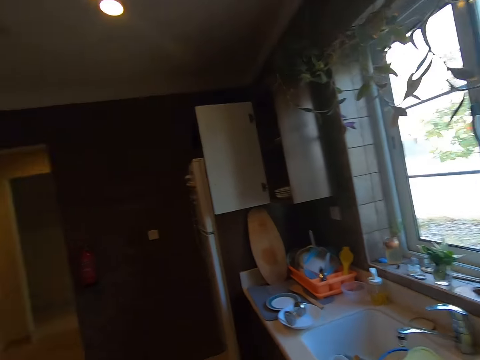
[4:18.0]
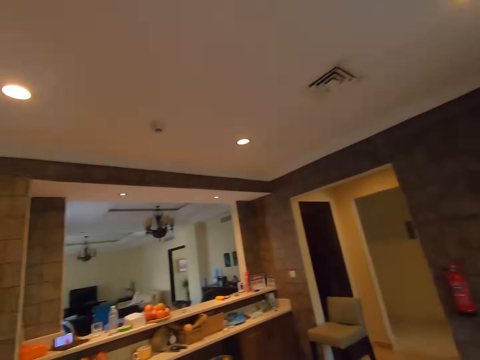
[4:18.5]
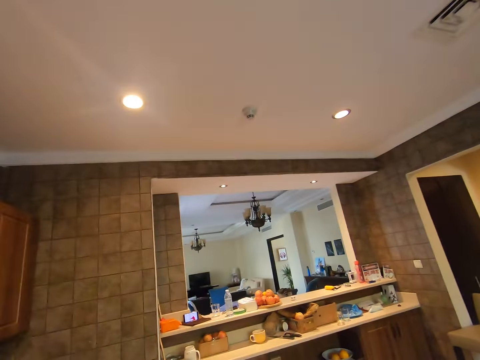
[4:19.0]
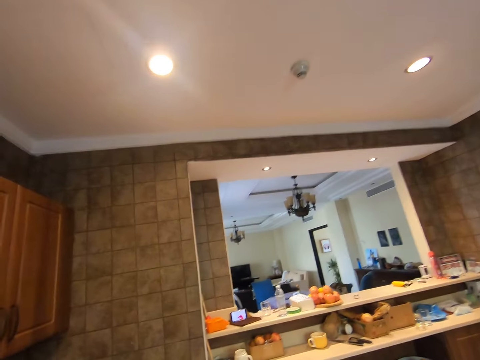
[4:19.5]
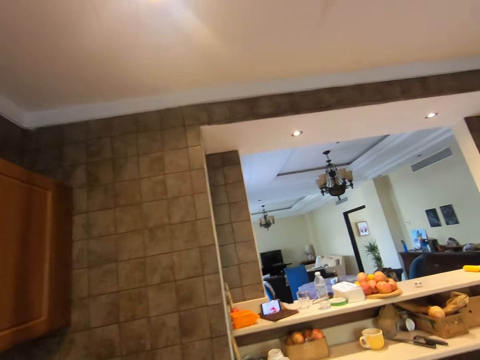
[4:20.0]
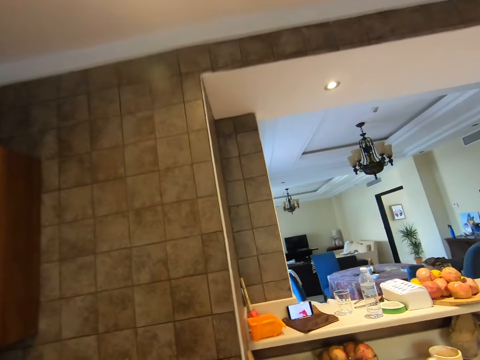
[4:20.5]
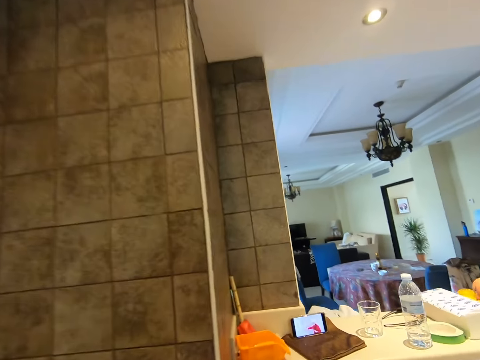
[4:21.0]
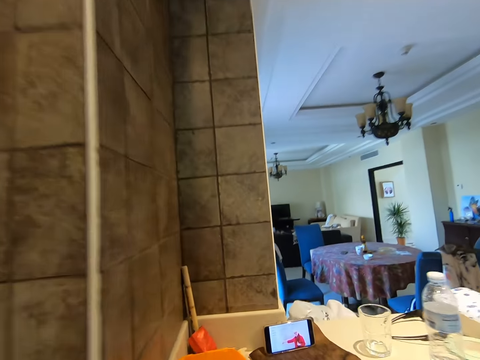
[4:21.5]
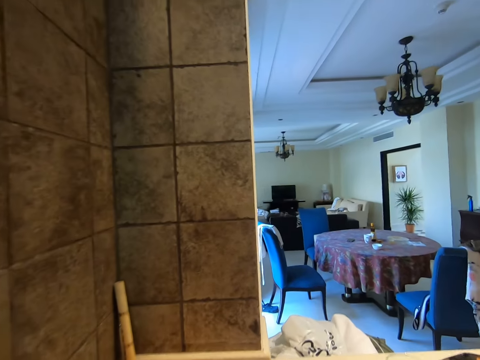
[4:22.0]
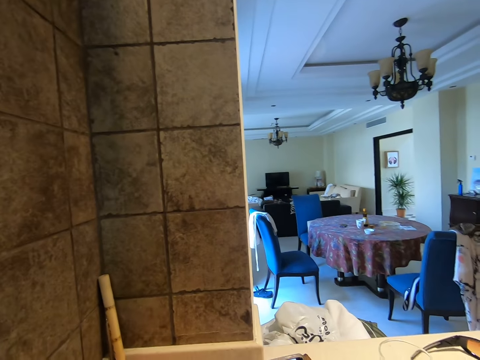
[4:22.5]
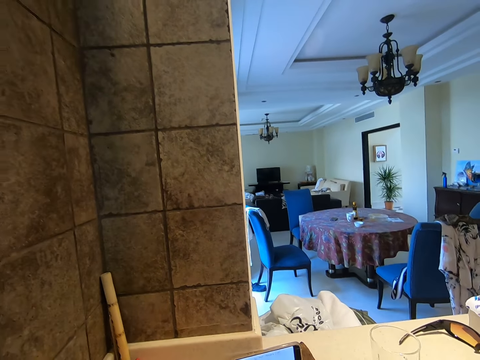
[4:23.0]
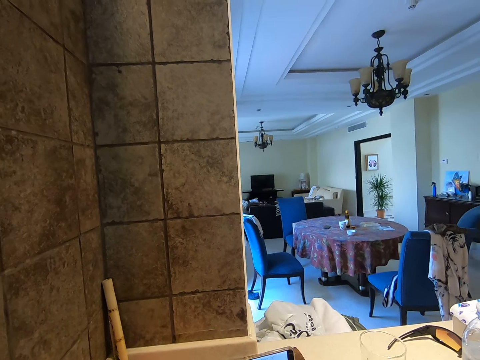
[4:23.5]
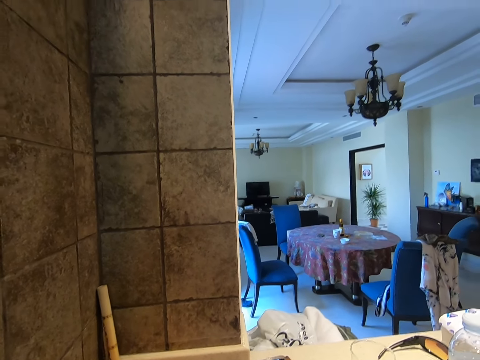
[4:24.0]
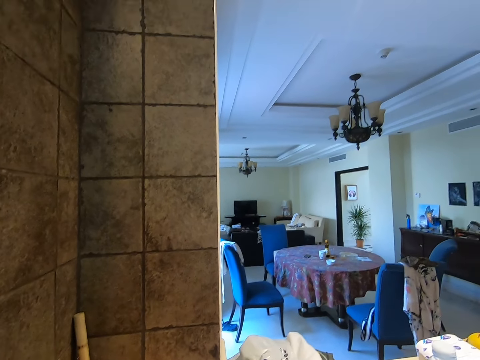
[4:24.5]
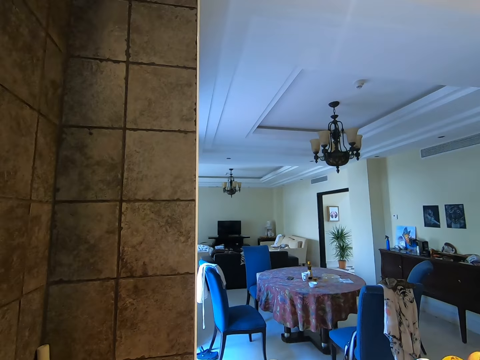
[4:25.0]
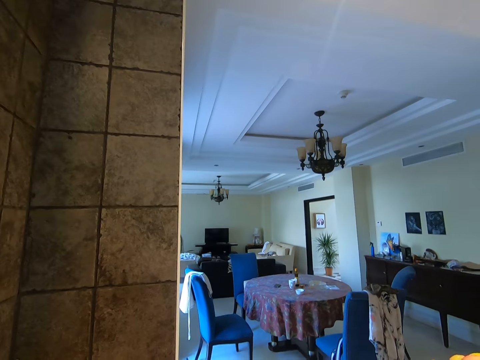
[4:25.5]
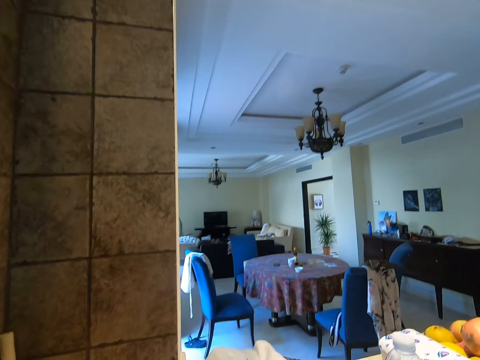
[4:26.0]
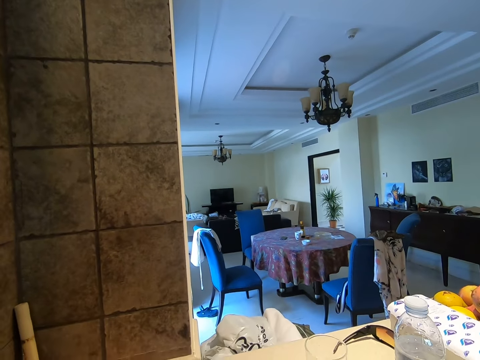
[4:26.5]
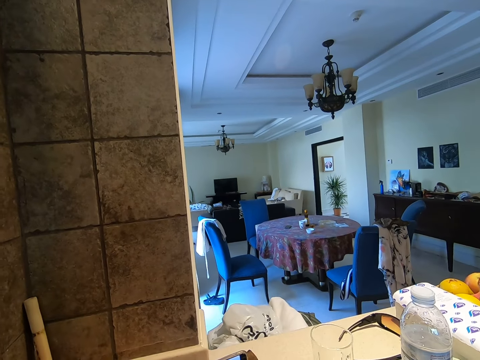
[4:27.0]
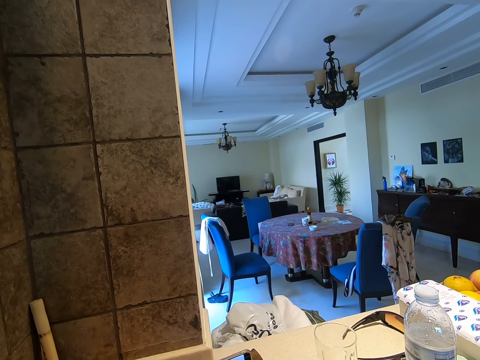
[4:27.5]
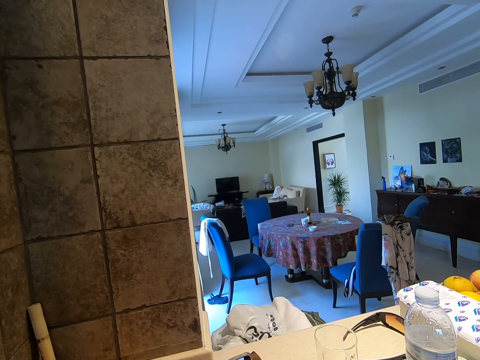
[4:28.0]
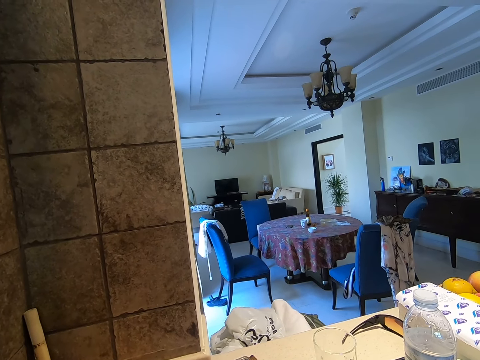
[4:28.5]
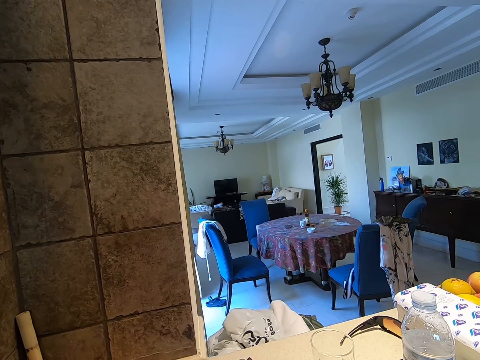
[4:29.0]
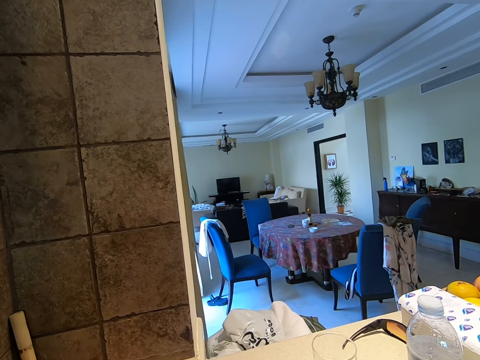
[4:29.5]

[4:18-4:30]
The camera wearer walks around the kitchen. They look at the phone.

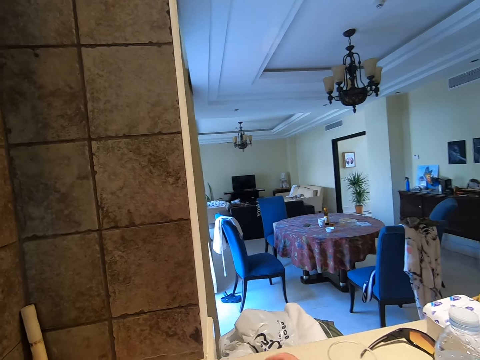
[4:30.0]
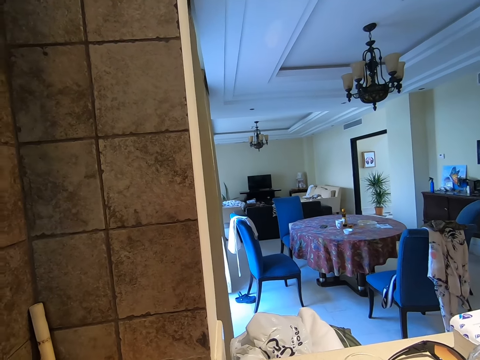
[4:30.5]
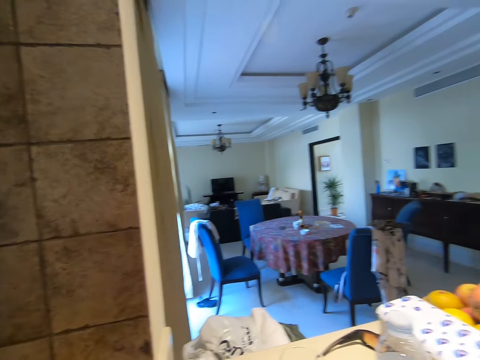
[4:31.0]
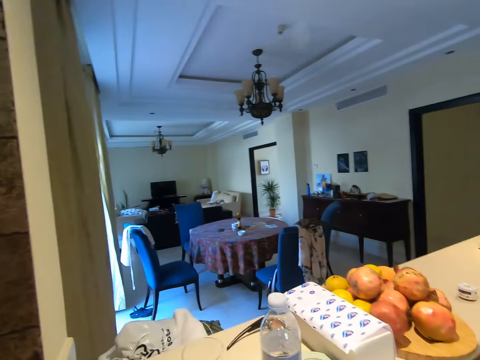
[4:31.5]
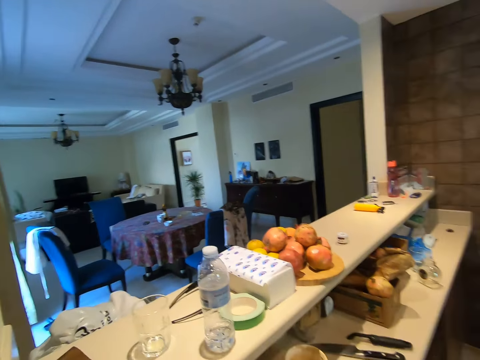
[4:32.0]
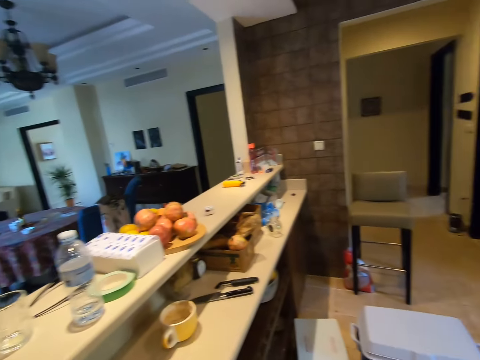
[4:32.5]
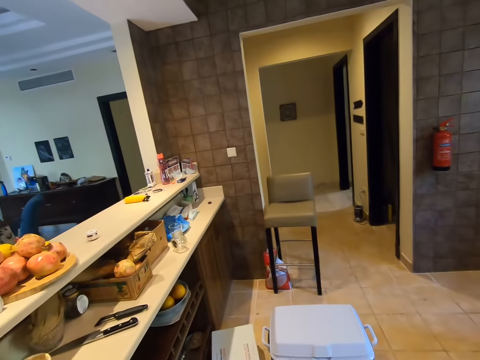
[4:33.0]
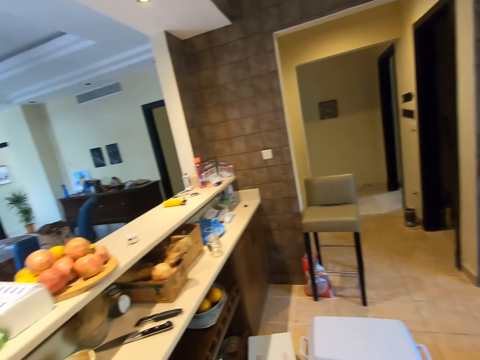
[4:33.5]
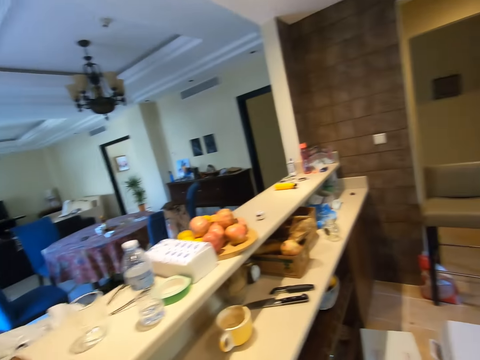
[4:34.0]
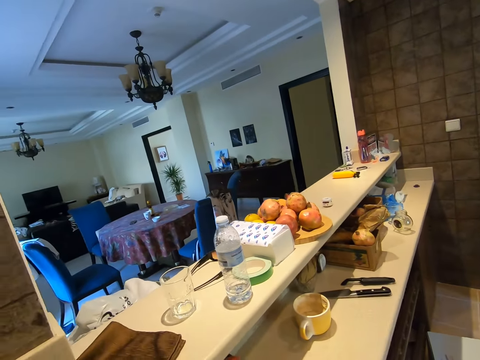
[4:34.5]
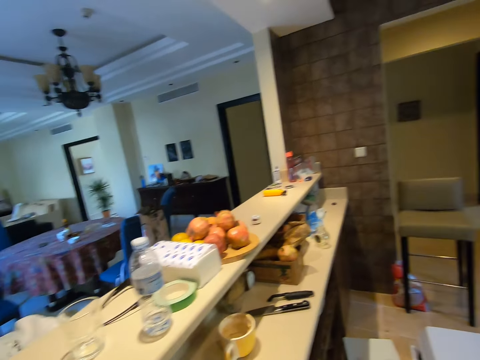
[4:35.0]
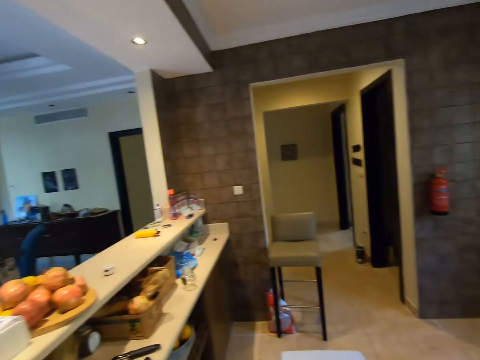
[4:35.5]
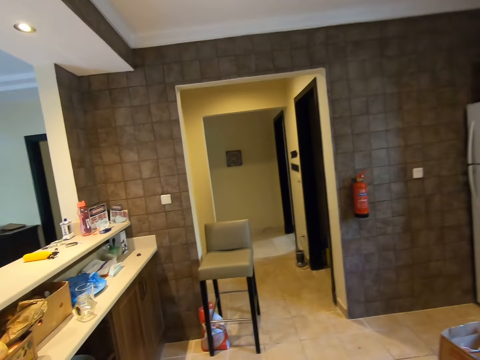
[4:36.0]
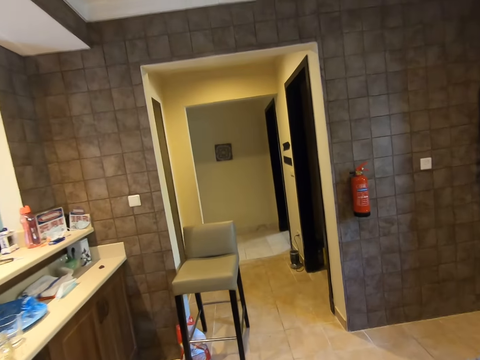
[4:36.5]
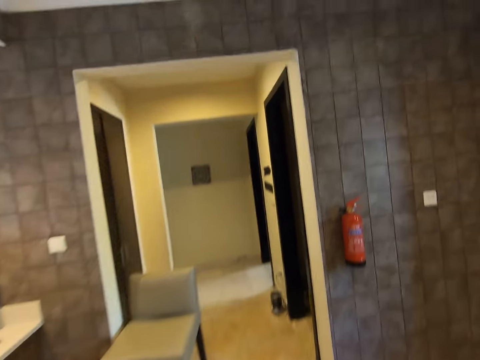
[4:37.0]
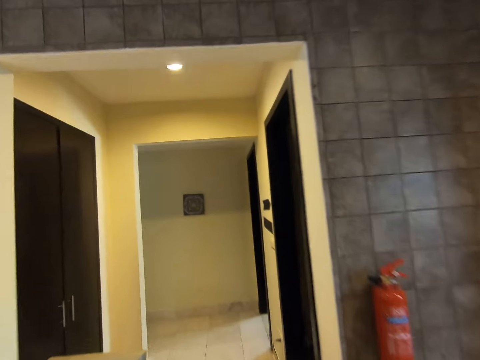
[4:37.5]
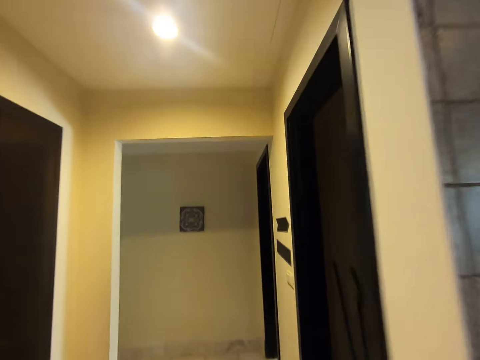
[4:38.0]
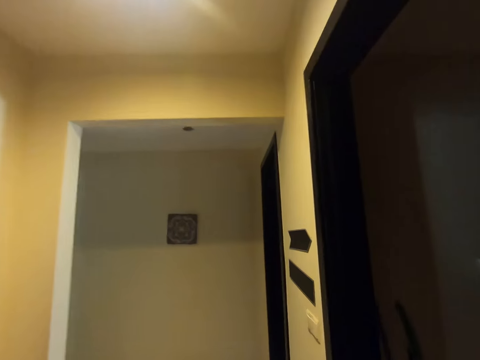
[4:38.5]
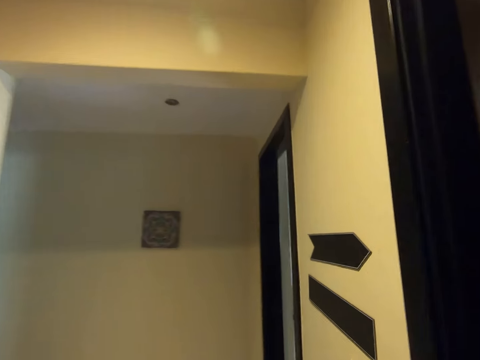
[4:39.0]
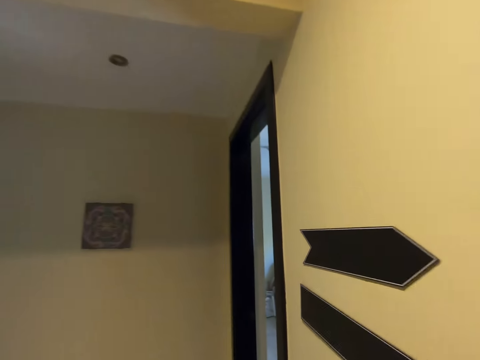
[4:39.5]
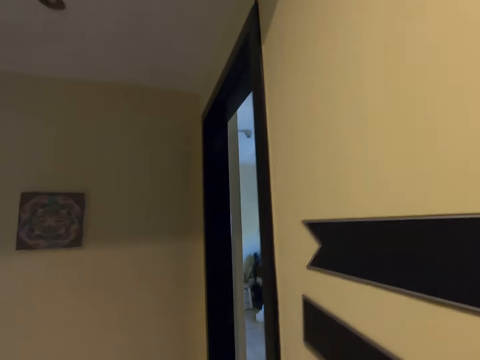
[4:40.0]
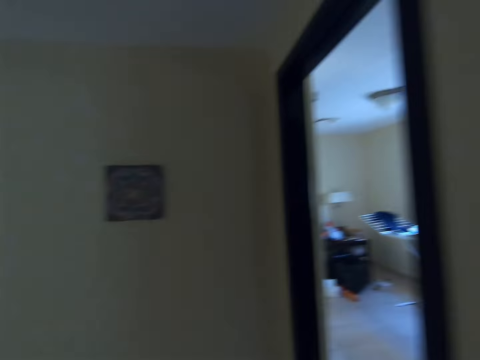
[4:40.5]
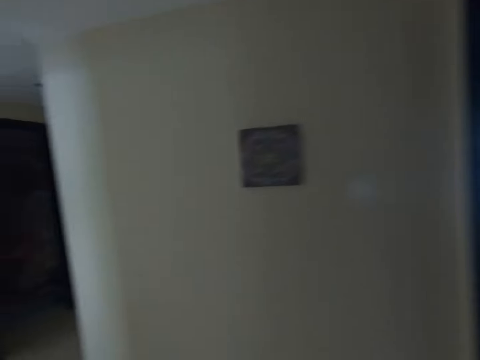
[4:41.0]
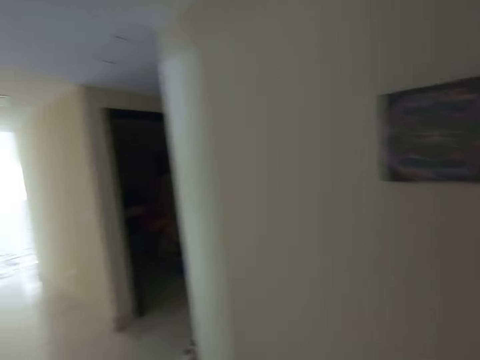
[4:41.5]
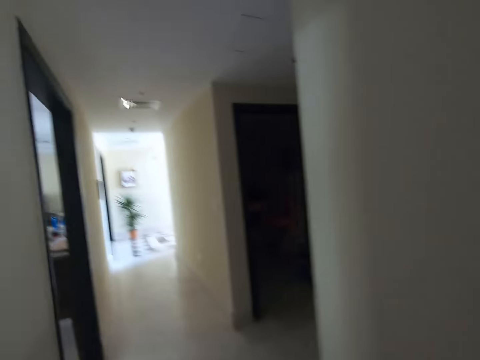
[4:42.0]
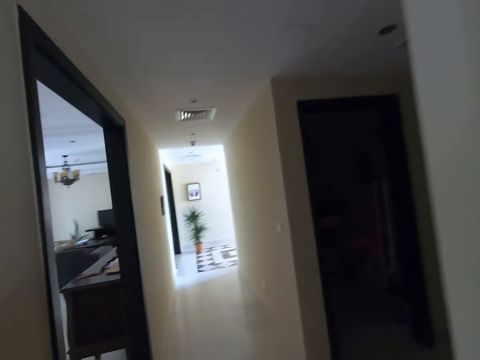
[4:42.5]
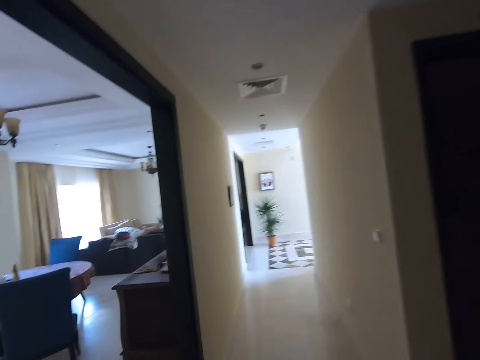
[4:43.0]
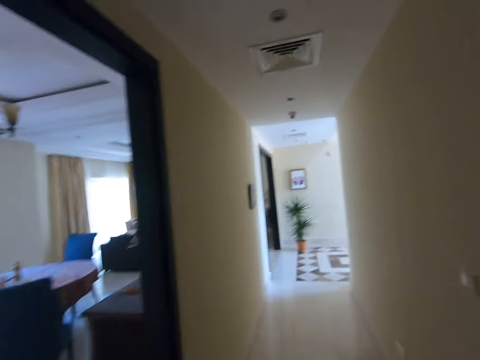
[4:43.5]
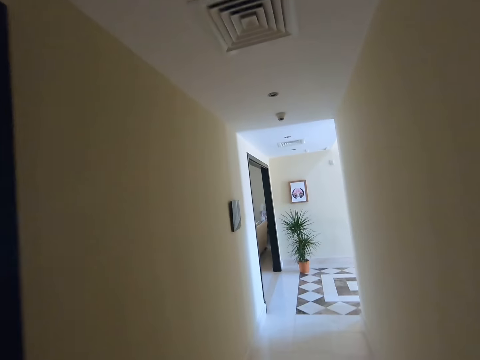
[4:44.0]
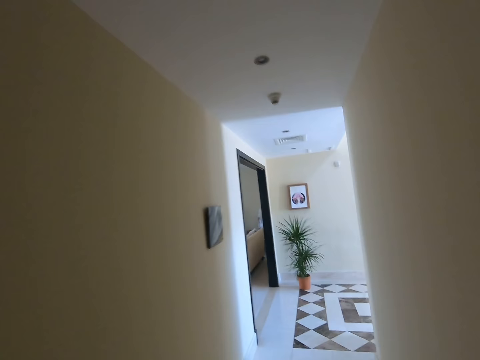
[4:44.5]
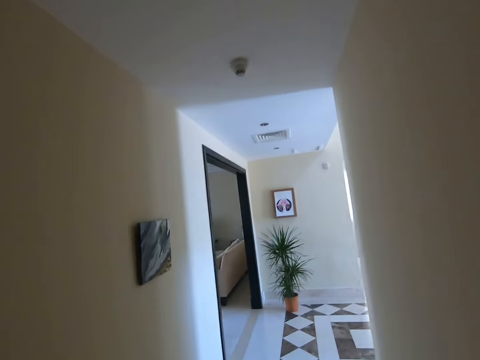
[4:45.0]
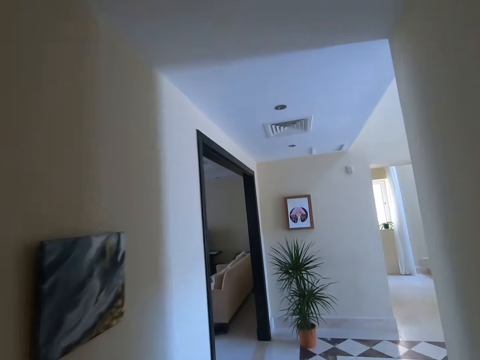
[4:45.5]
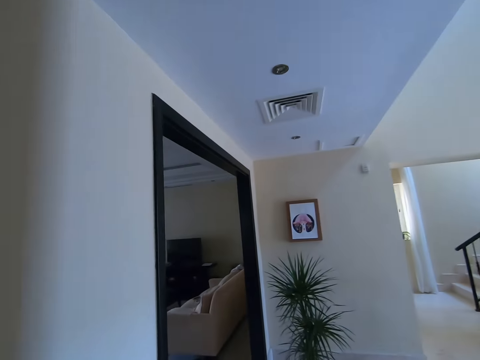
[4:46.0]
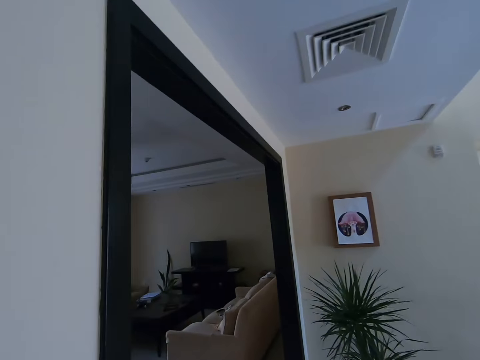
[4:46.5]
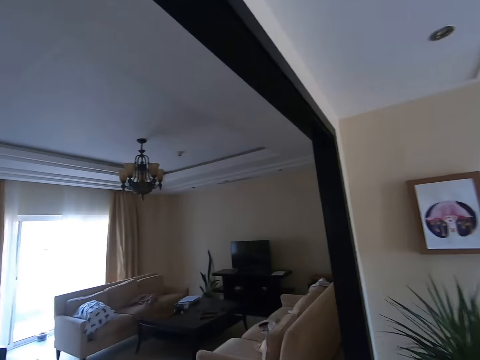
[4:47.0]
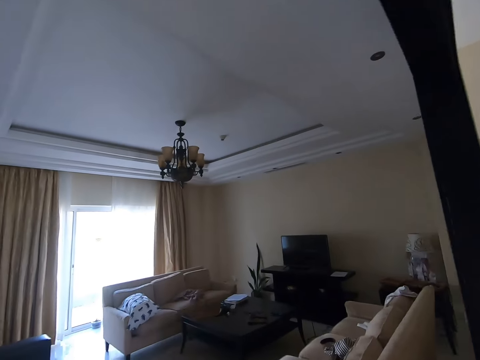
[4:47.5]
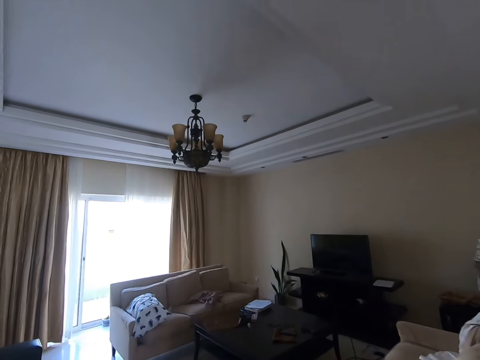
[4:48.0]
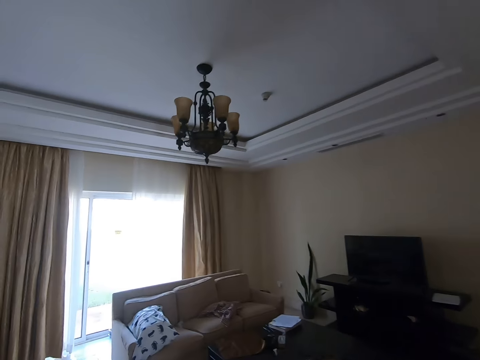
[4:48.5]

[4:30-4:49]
The camera wearer looks around the kitchen. They walk around the house. They walk to another room.
